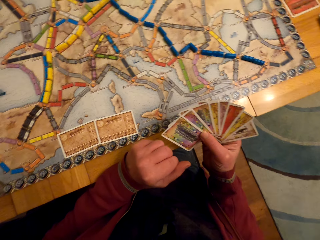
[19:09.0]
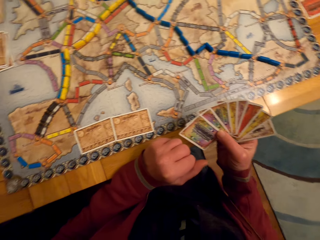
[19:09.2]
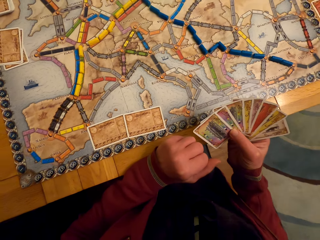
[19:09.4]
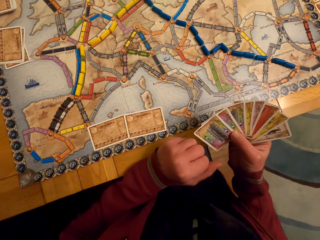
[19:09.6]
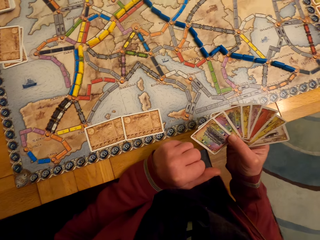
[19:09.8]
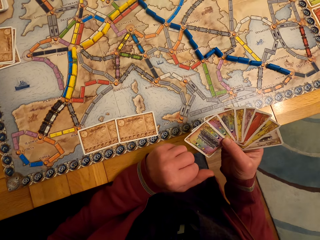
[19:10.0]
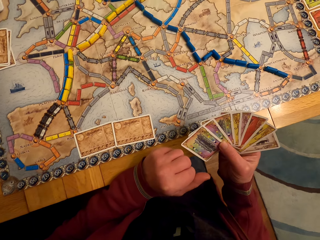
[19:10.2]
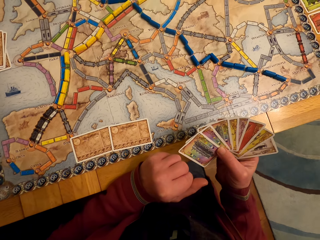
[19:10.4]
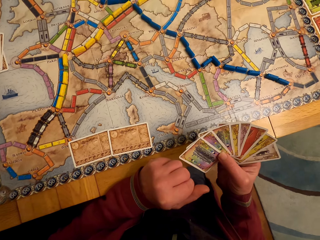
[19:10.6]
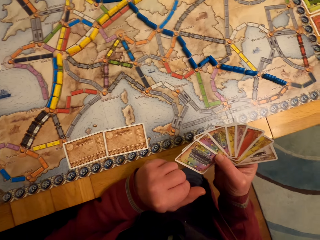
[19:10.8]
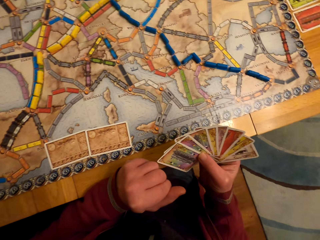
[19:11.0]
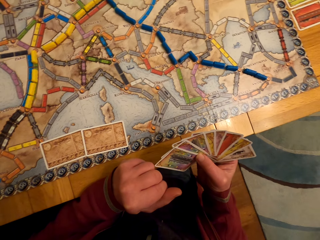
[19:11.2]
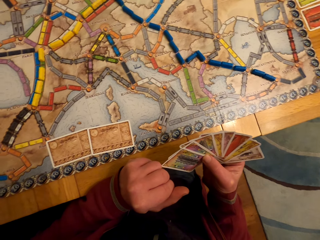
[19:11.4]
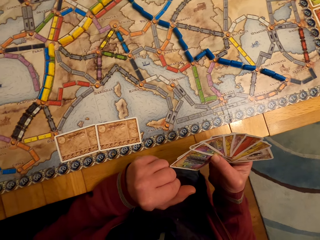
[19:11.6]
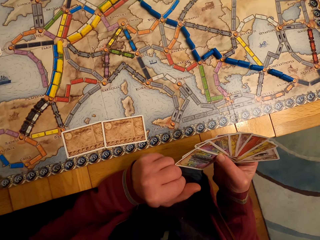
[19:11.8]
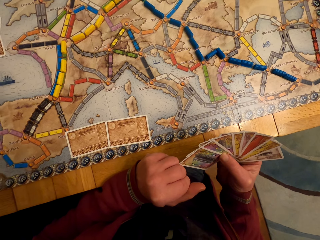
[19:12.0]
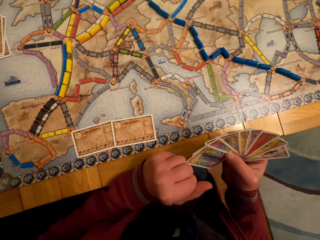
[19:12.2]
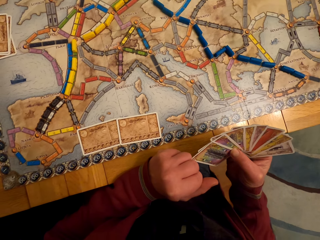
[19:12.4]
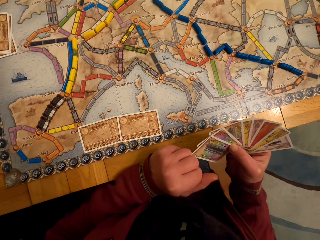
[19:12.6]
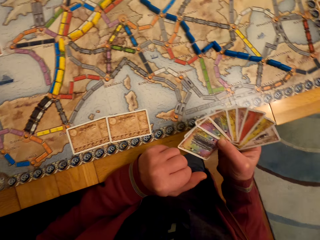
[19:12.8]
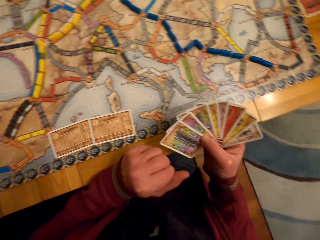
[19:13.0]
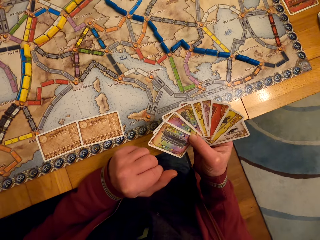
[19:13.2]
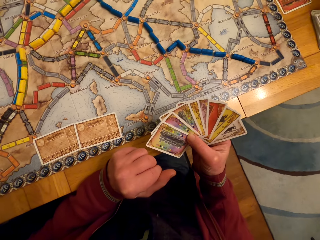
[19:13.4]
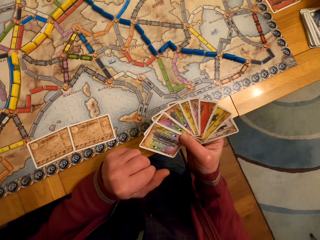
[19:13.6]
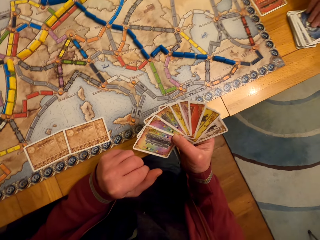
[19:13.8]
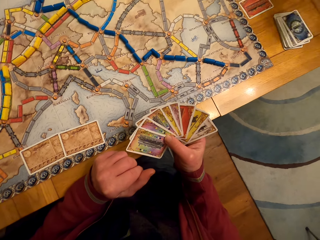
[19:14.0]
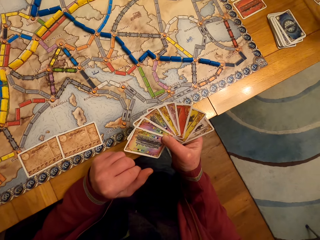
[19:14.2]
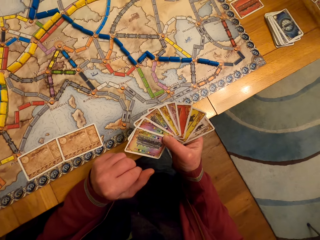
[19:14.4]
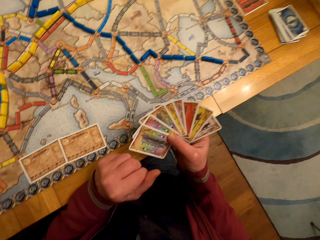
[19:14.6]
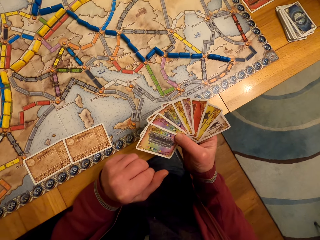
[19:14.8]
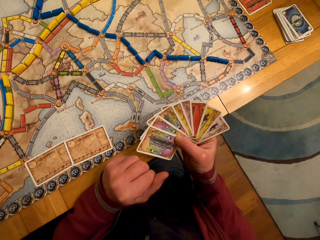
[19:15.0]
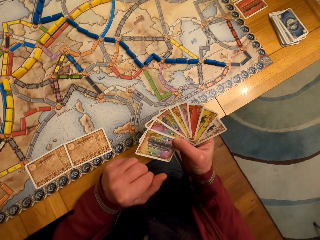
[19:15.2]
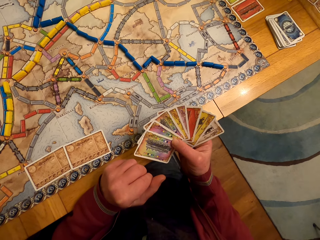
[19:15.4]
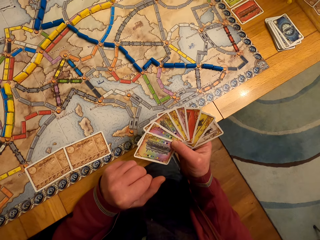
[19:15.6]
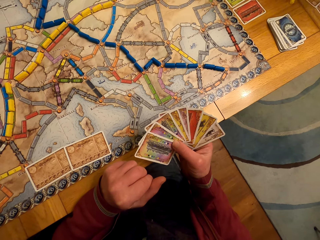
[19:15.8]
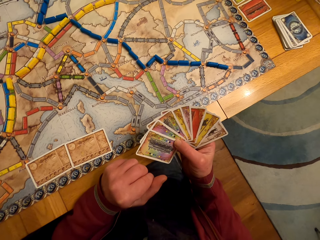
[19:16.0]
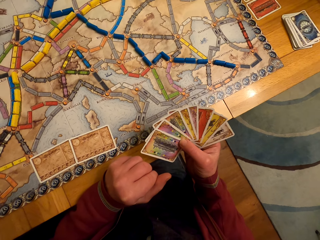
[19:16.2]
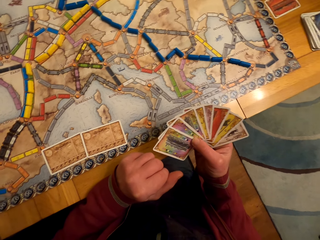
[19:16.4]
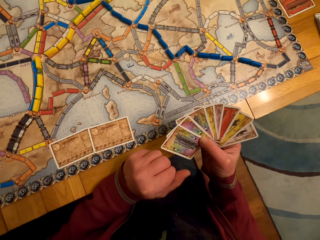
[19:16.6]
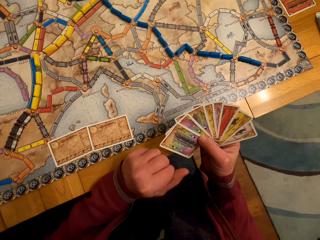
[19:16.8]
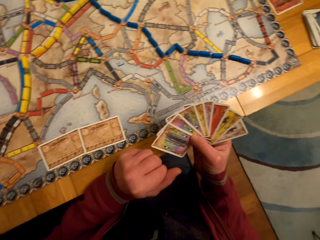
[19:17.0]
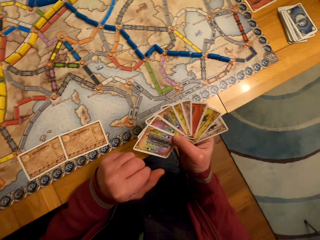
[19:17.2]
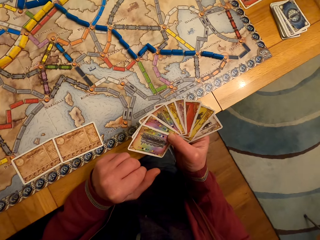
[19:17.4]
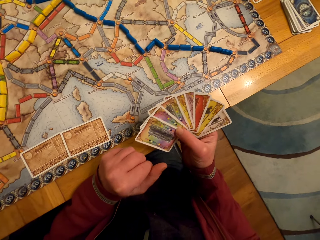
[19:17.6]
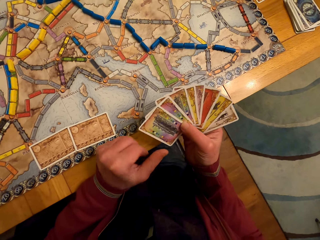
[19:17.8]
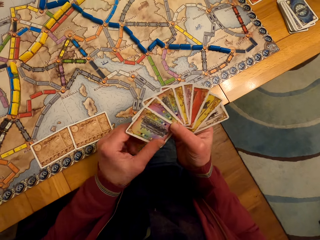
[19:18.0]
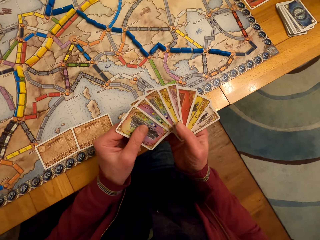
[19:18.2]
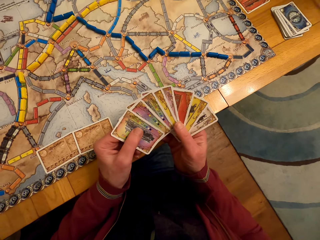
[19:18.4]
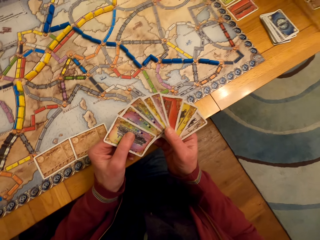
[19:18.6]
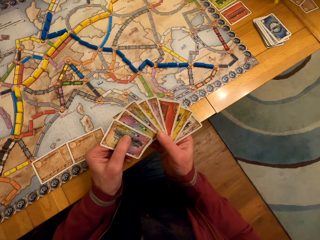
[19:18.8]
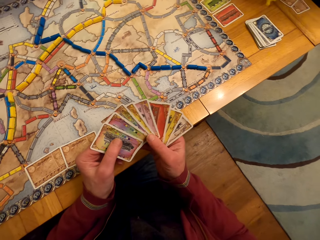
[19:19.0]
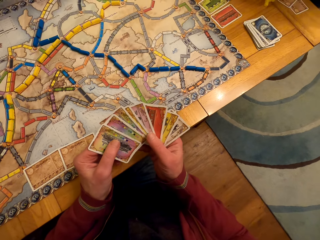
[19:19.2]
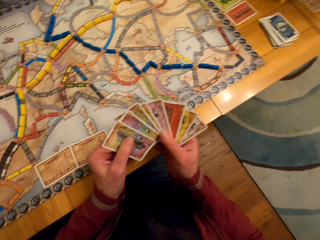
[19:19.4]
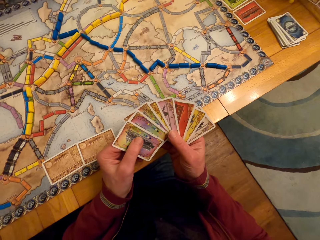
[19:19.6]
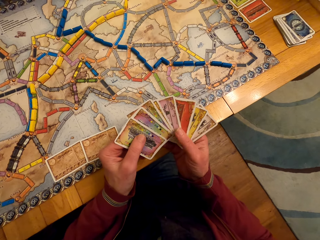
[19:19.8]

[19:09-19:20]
The man looks at the paper, looks around, and looks at the cards.

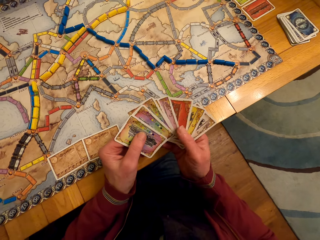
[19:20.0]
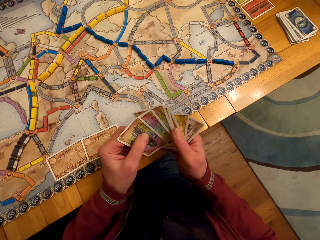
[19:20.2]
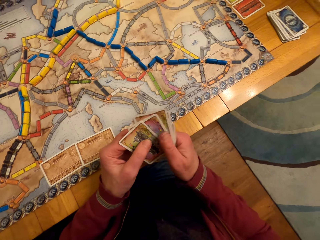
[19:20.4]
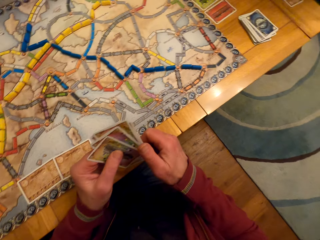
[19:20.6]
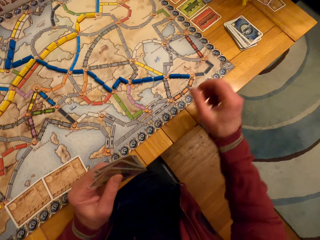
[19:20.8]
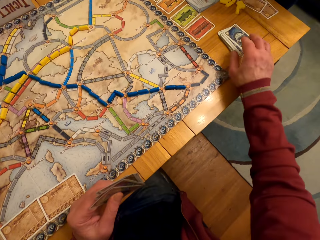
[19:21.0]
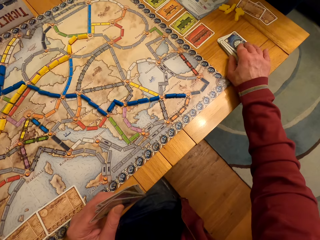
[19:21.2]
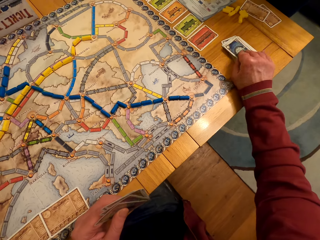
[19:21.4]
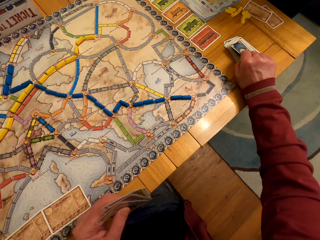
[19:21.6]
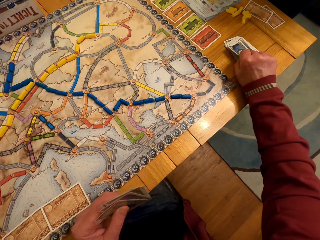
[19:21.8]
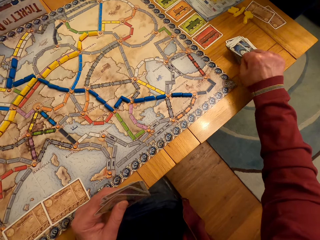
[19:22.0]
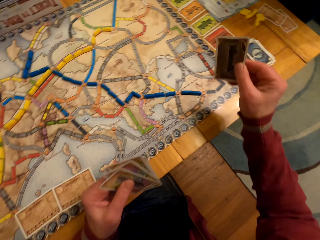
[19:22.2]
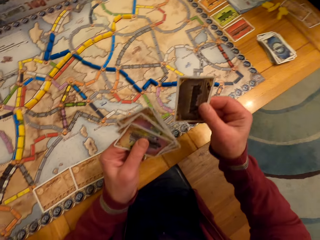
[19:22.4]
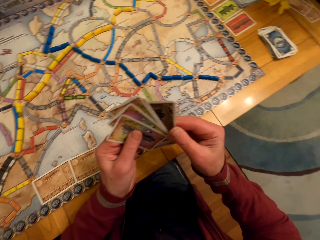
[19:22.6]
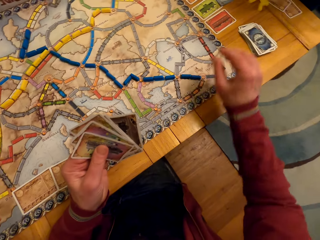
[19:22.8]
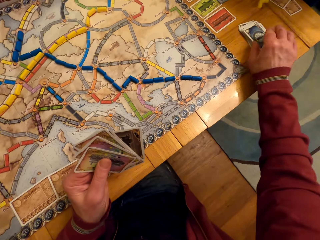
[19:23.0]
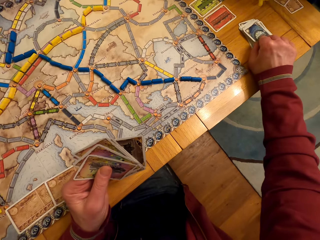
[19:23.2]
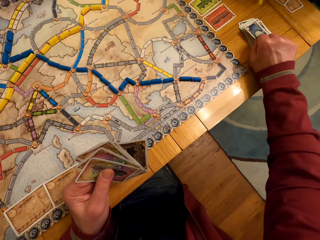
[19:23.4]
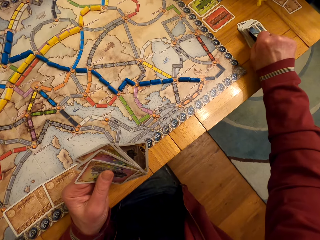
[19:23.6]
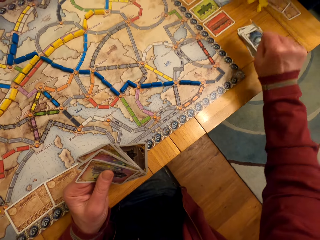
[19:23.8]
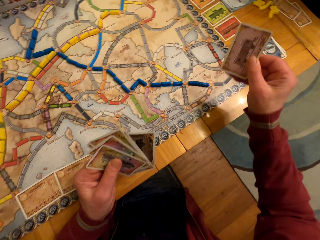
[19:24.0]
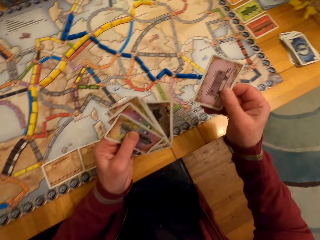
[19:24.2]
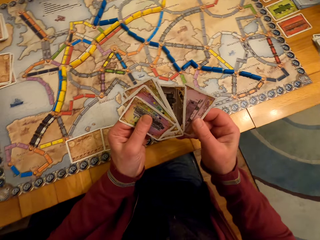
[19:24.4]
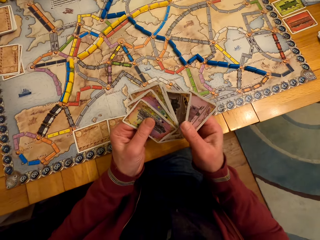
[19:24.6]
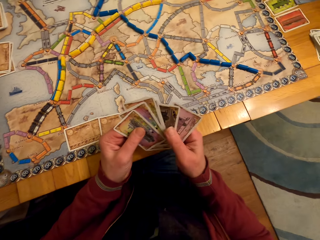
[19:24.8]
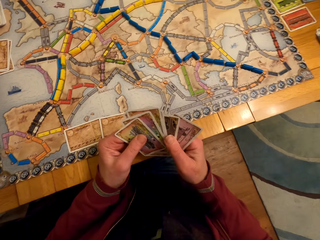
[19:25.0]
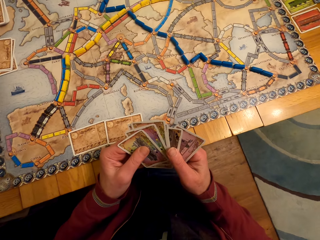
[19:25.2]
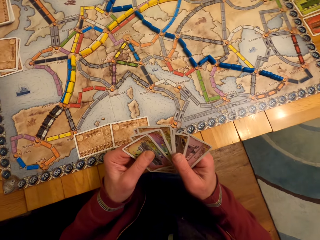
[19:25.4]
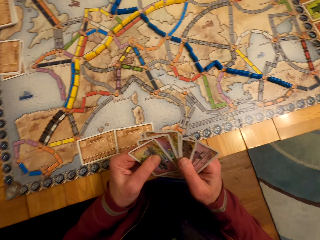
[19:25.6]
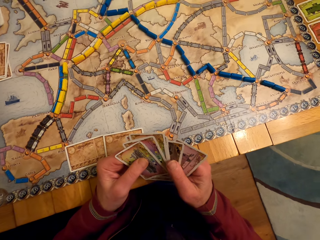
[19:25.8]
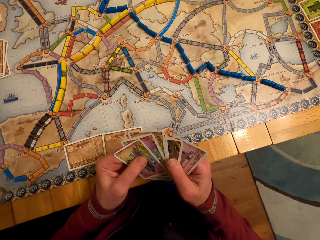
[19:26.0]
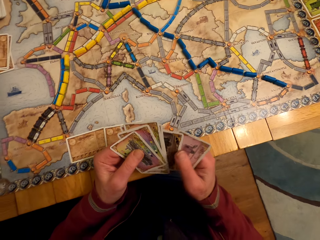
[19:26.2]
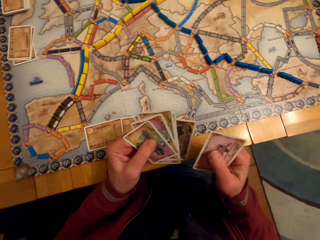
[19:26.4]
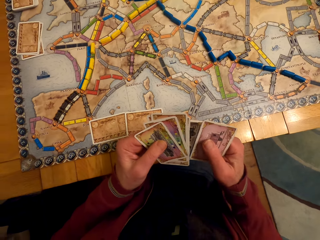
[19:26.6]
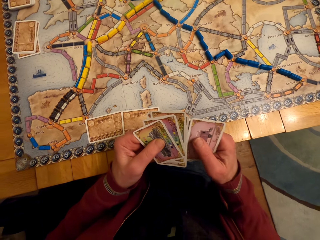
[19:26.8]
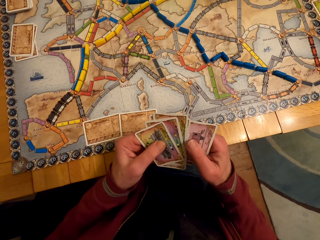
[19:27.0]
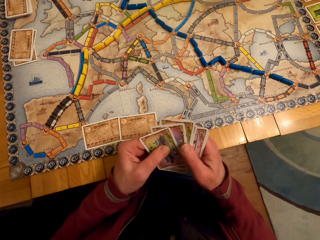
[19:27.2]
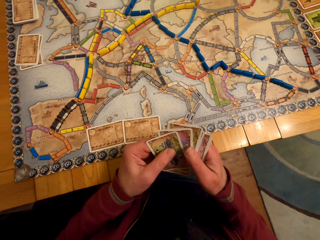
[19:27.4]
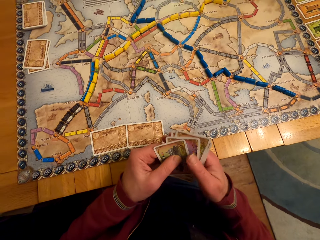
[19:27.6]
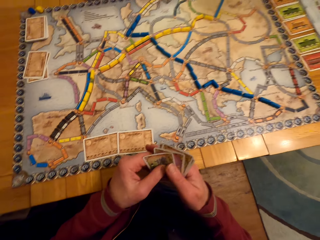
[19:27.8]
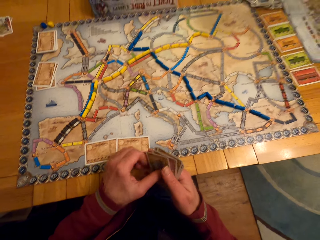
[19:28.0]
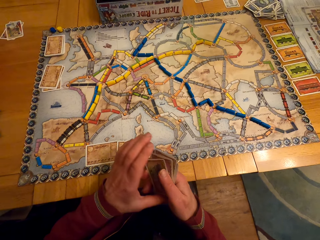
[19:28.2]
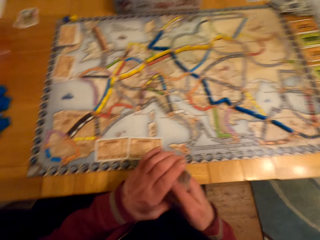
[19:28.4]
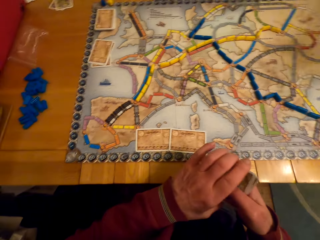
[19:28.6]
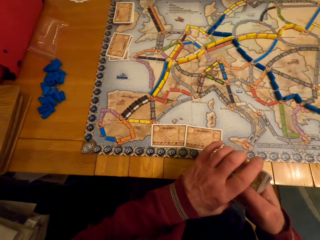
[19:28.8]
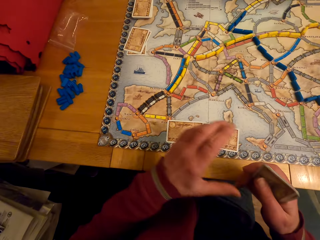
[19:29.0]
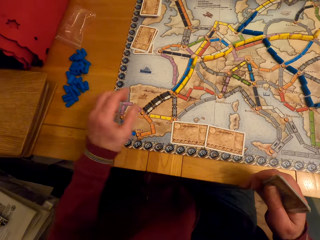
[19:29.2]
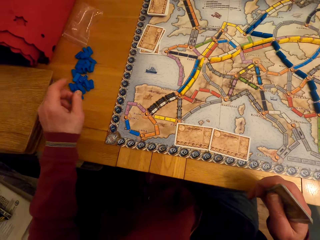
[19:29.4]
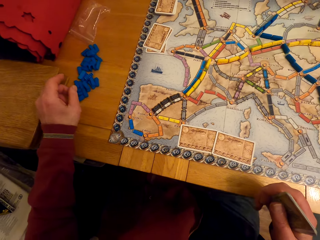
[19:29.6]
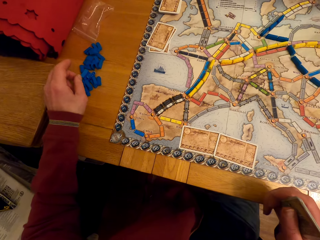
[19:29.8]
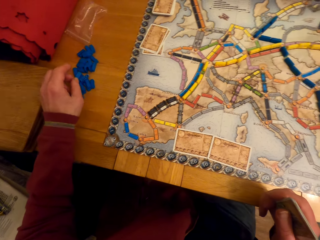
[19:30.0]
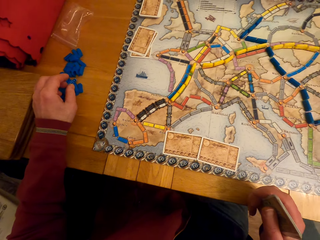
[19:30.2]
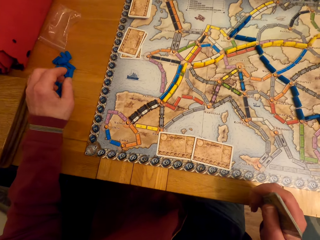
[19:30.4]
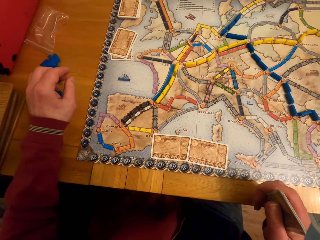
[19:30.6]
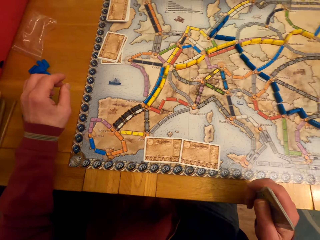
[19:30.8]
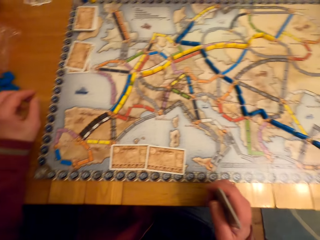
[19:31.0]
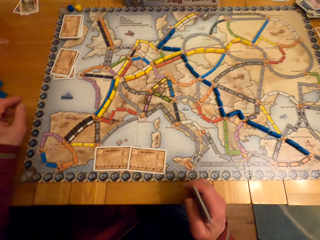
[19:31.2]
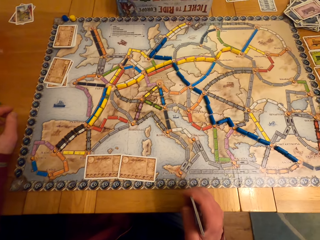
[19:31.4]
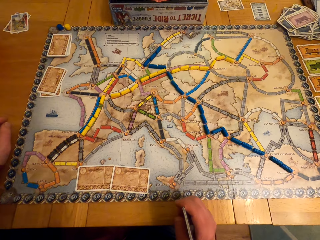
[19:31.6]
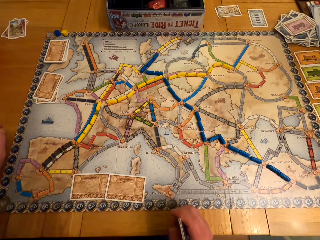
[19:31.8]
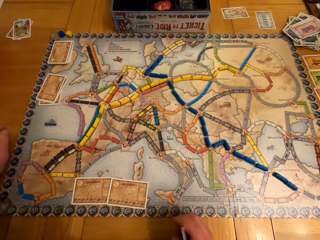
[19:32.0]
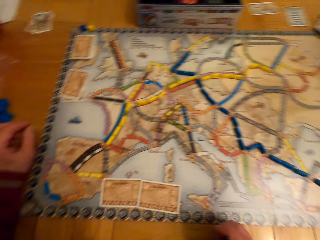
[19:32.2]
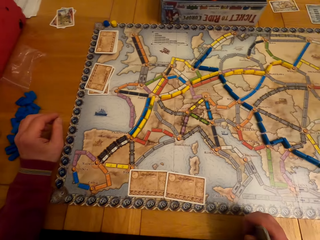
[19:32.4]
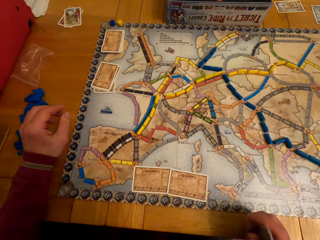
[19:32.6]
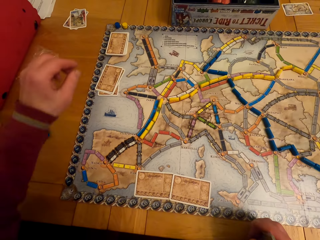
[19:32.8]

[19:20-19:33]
The man picks the card. The camera wearer picks the board game card from the table. The man passes the card to the left hand. The man picks the card. The camera wearer picks the board game card from the table again. The man passes the card to the left hand. The man looks at the cards, arranges the cards, moves the hand, and moves the model piece.
